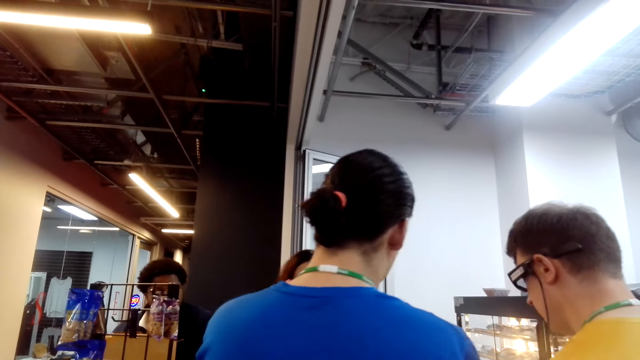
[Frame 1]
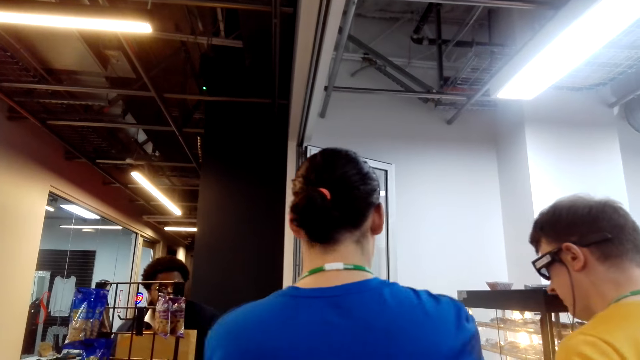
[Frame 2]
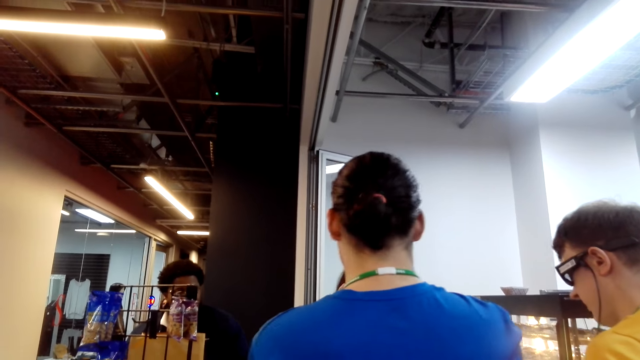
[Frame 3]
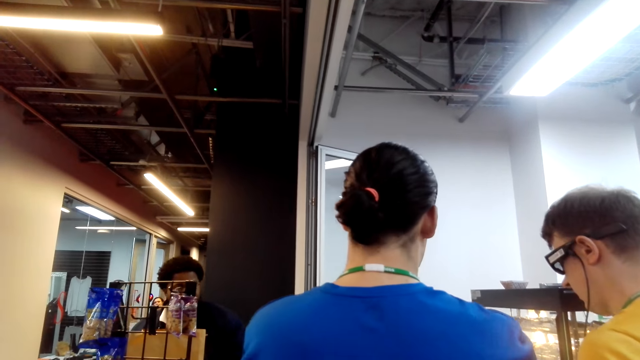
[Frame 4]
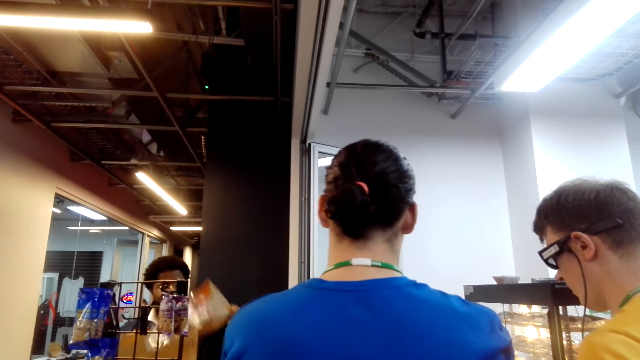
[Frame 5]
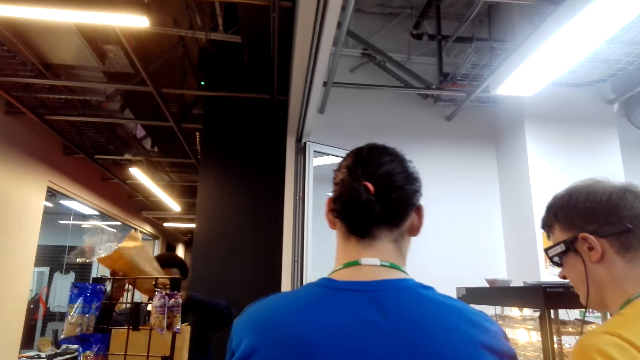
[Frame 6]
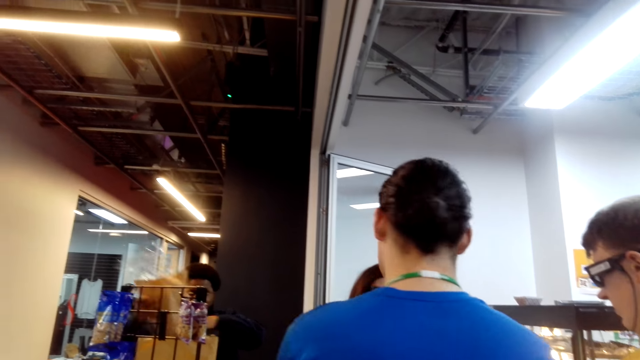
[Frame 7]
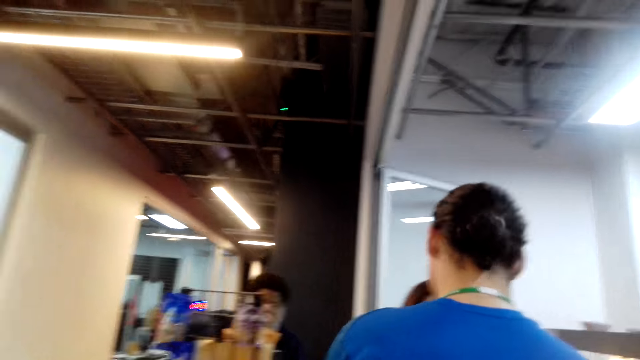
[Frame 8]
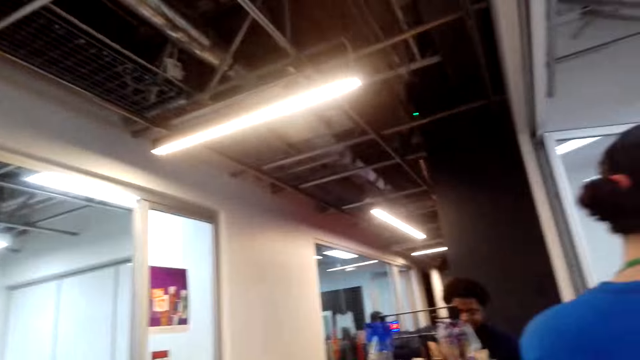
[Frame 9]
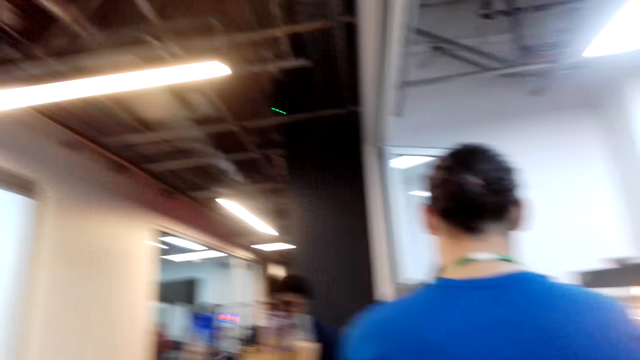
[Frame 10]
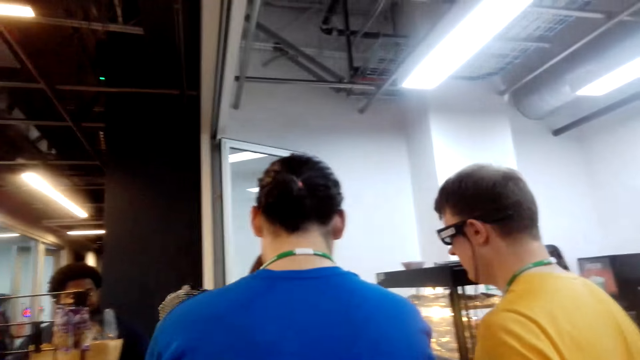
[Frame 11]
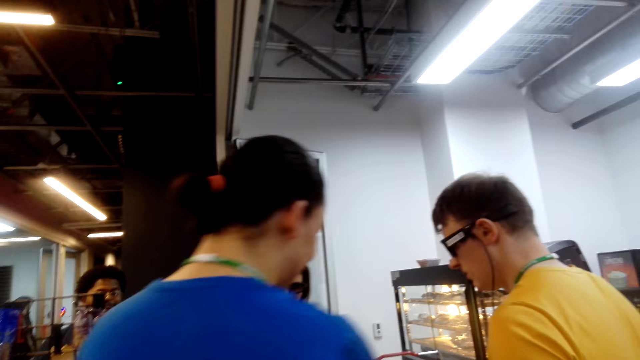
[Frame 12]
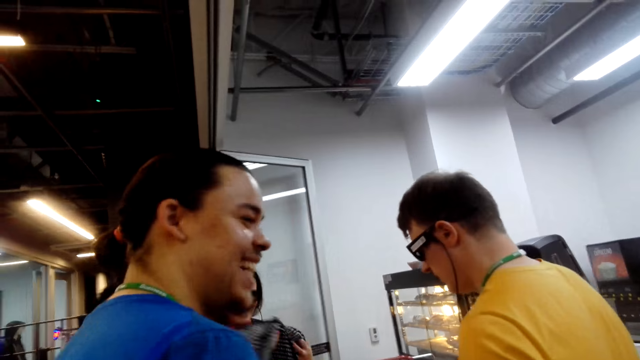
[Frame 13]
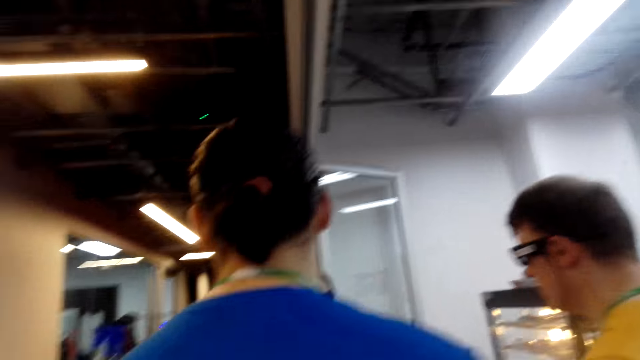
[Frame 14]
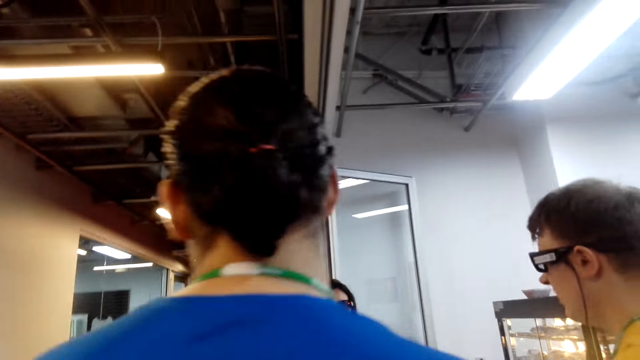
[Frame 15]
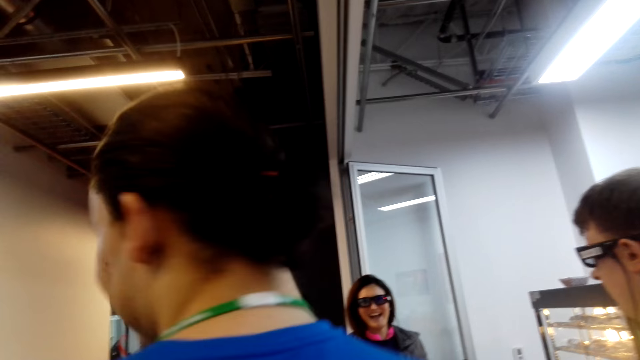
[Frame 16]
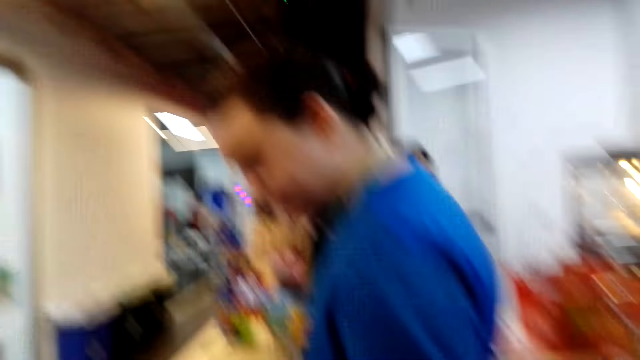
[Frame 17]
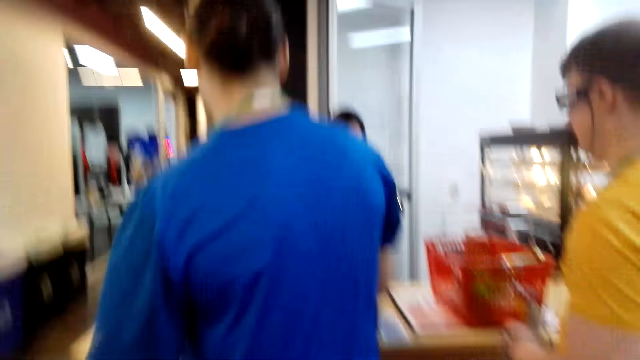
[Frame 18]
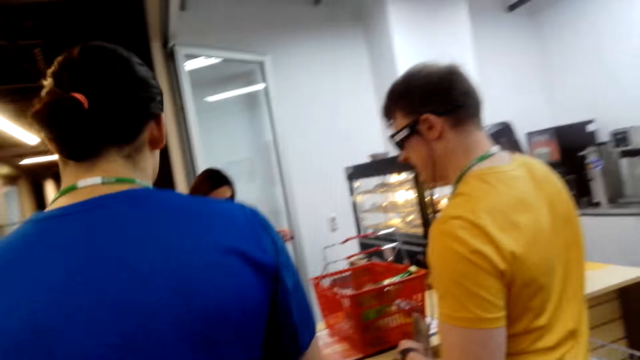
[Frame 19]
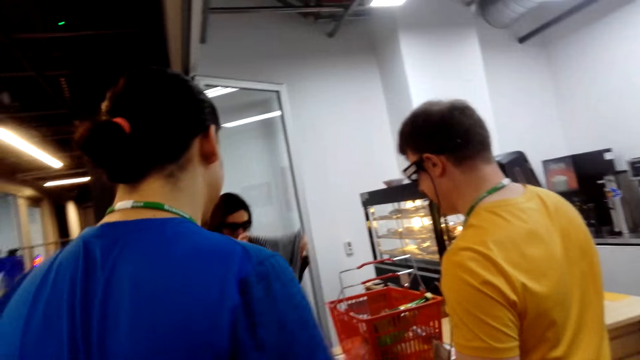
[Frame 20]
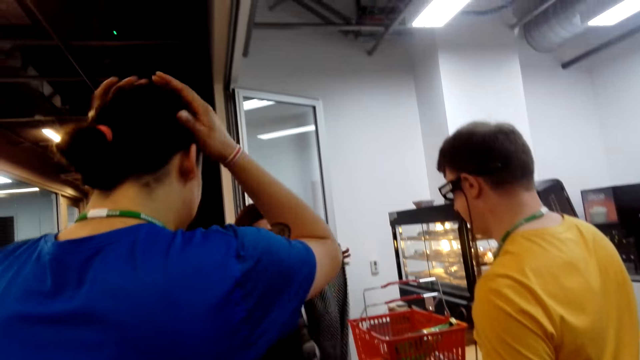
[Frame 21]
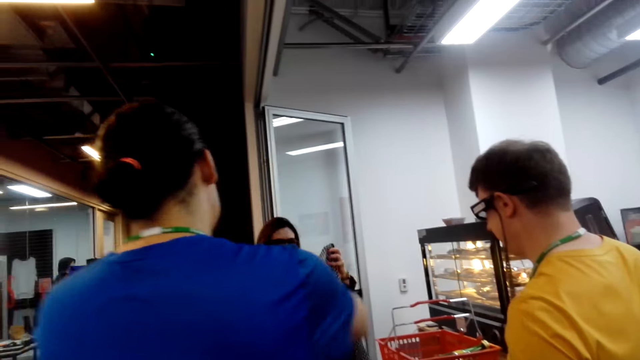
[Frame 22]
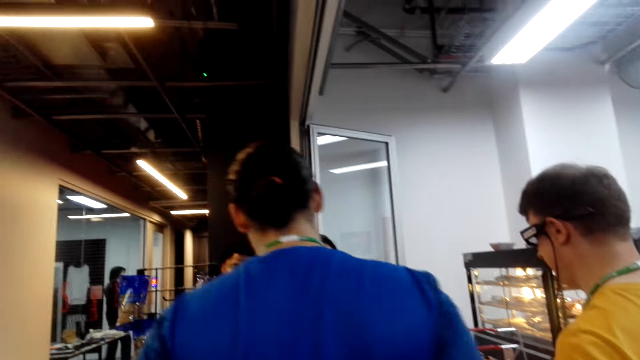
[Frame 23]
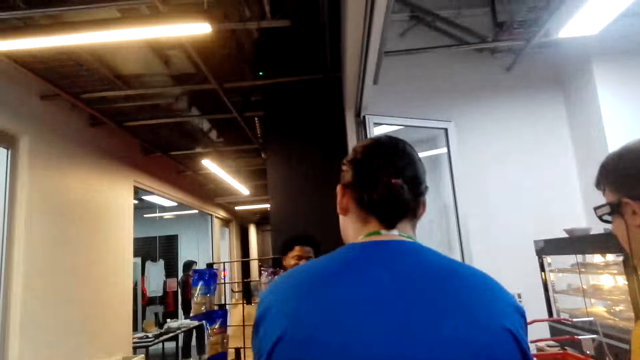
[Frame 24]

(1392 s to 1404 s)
Three people are laughing.

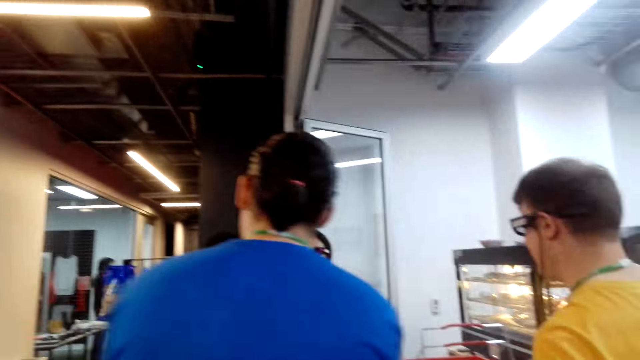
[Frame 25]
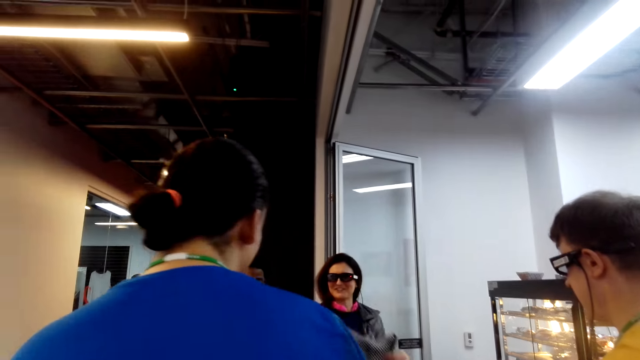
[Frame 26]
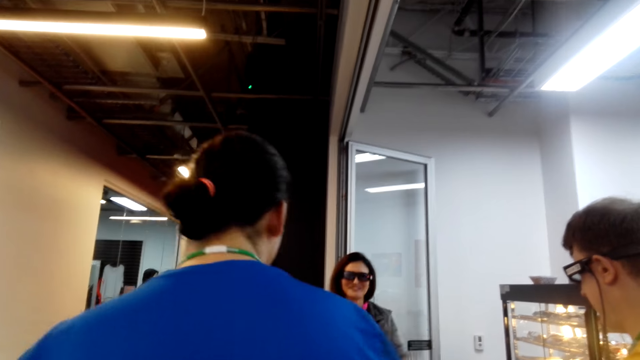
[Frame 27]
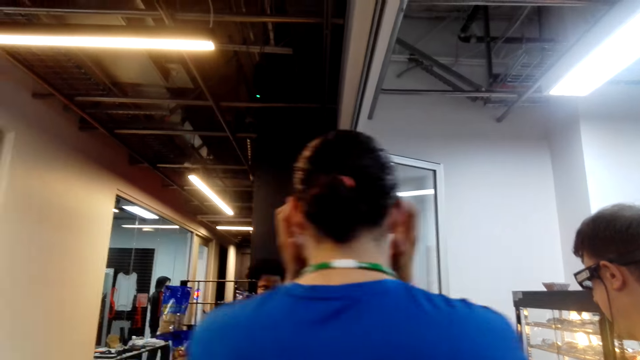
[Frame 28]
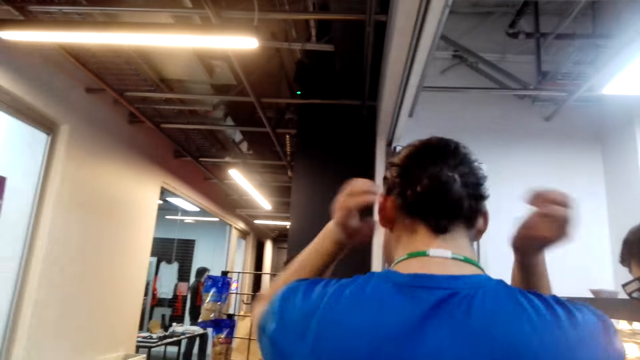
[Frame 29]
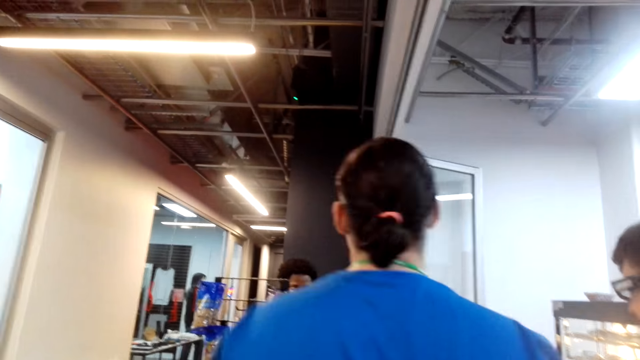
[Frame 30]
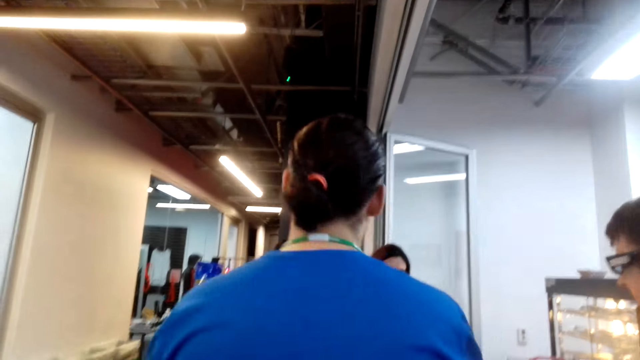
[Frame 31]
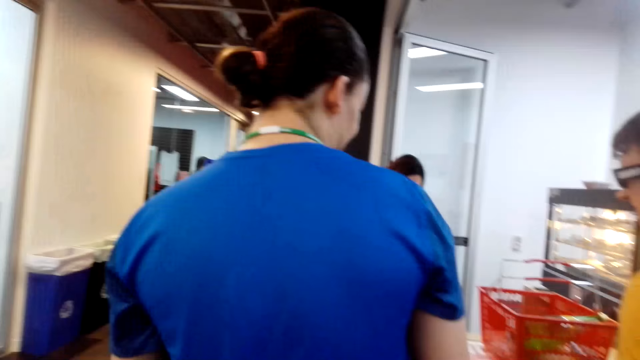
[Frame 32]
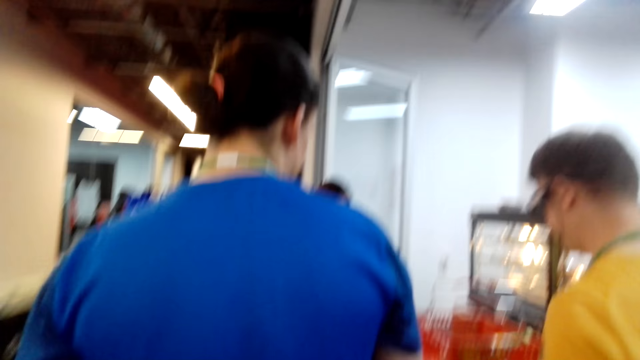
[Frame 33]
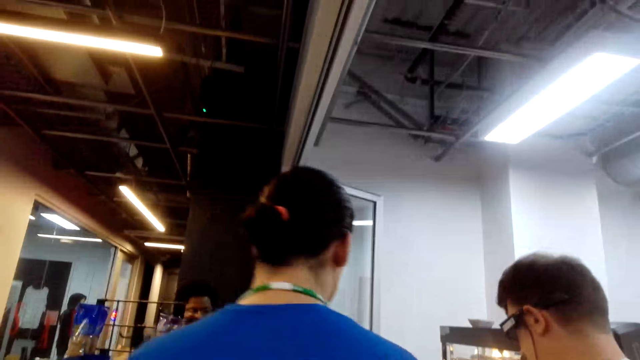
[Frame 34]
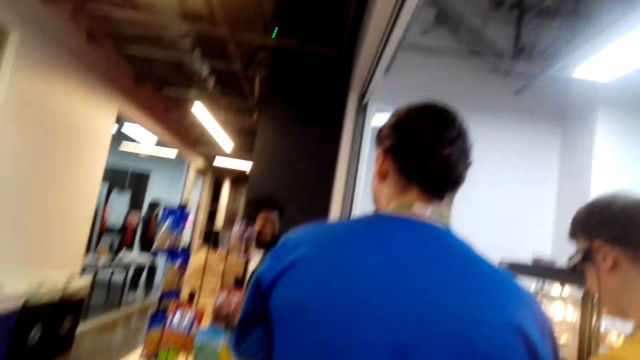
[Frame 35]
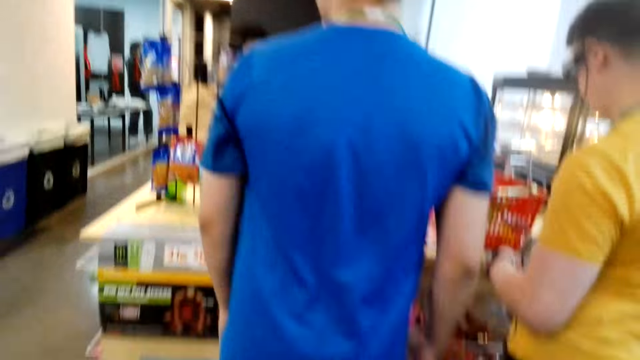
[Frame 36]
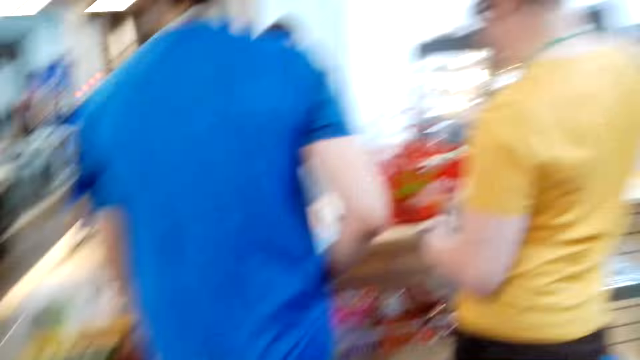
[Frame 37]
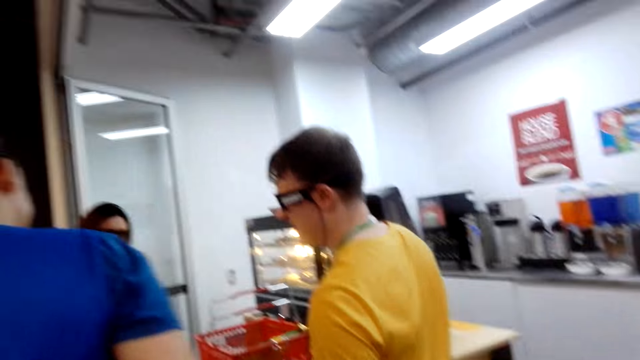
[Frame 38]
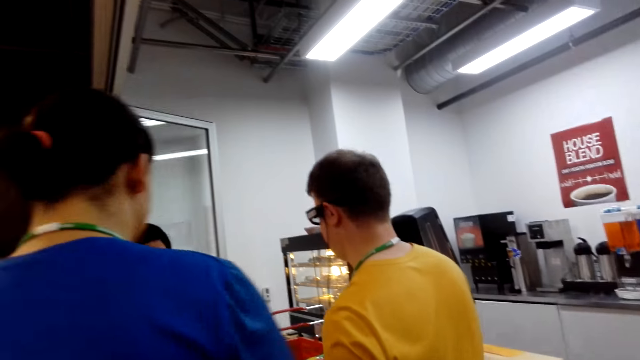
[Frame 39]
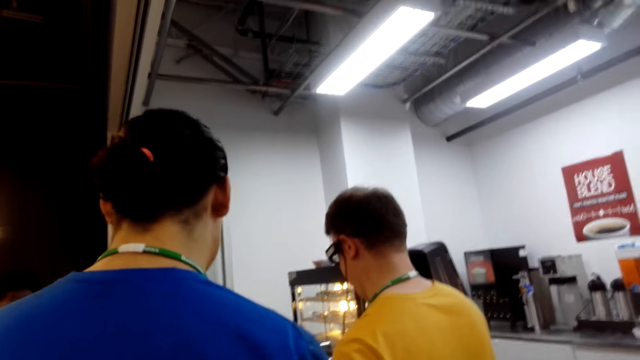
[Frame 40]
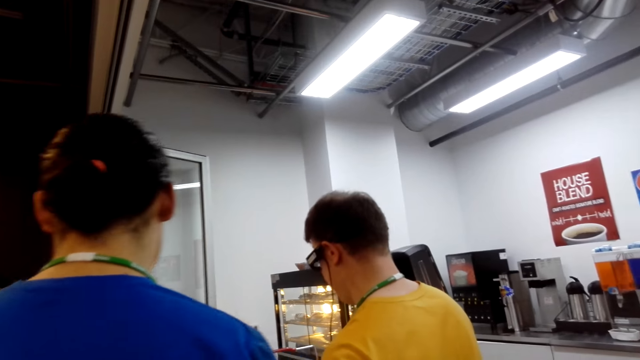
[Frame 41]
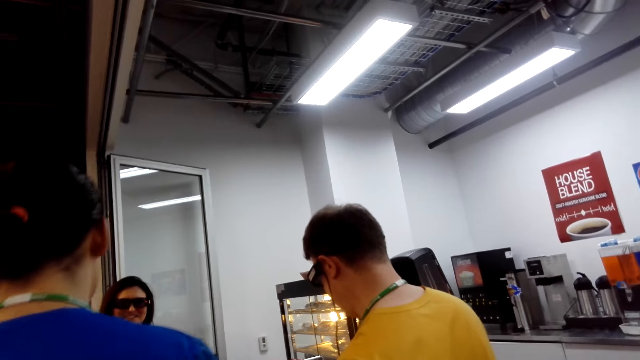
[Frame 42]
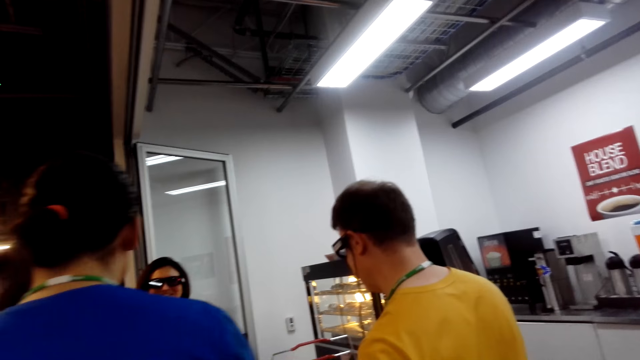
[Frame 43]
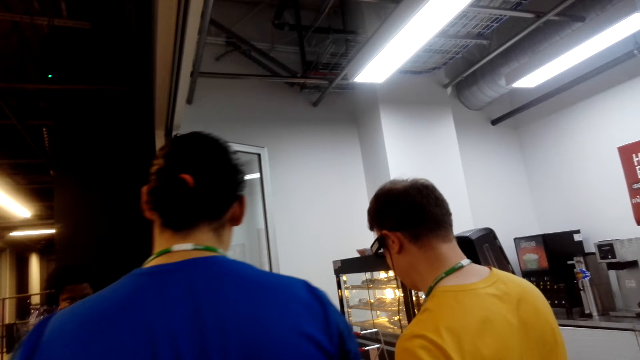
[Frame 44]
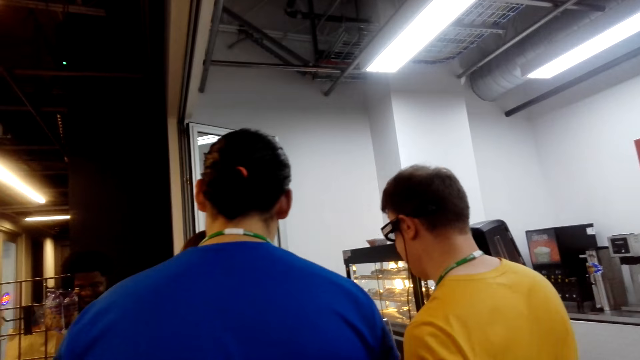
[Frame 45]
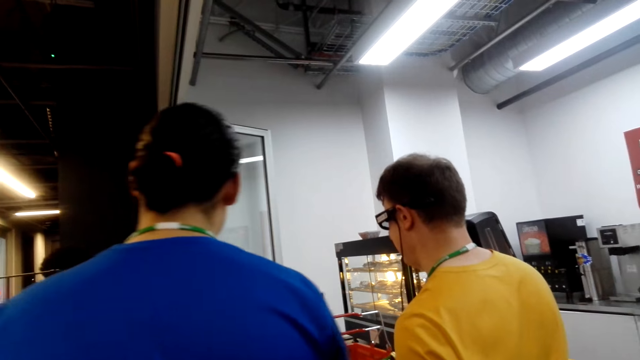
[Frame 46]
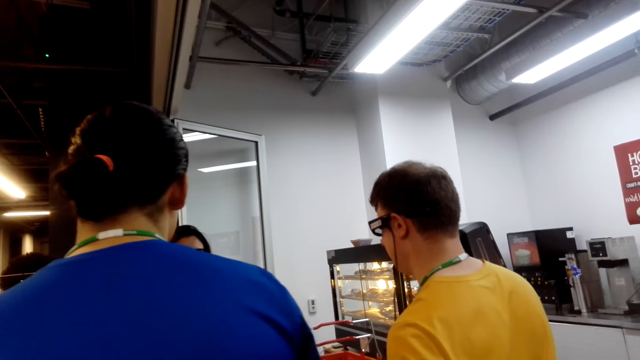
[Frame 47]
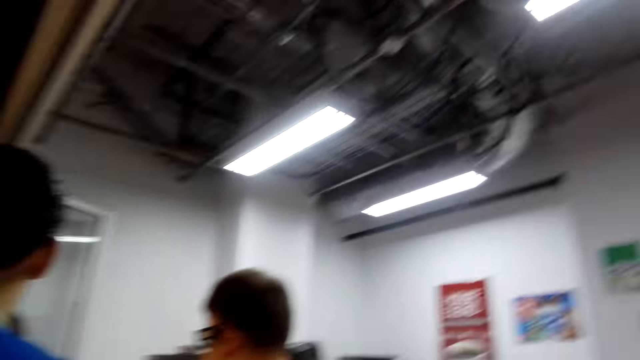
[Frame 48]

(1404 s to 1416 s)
The camera wearer looks around.
